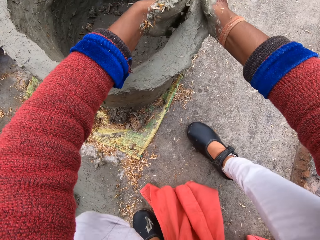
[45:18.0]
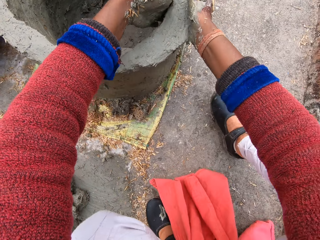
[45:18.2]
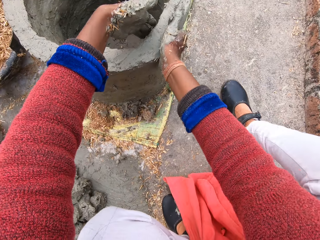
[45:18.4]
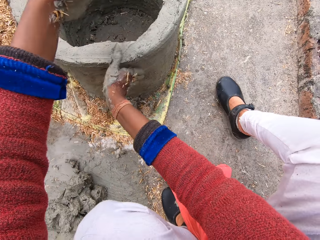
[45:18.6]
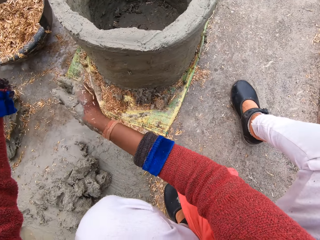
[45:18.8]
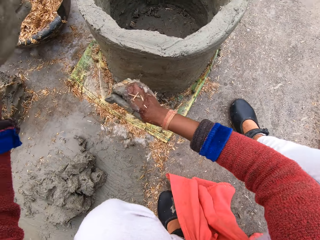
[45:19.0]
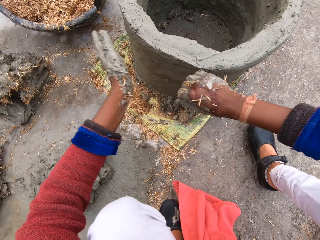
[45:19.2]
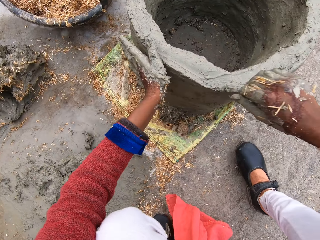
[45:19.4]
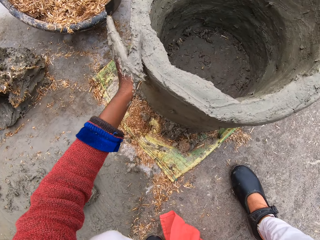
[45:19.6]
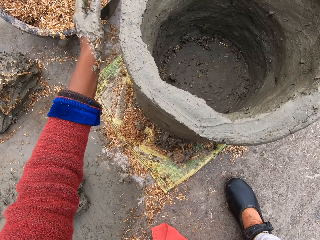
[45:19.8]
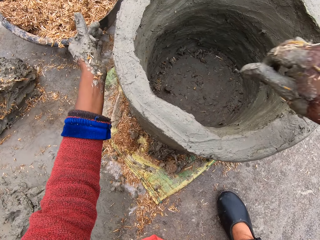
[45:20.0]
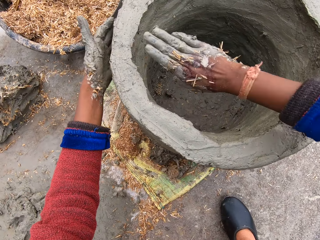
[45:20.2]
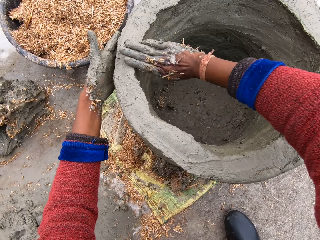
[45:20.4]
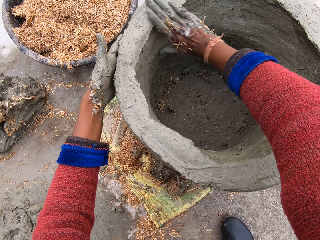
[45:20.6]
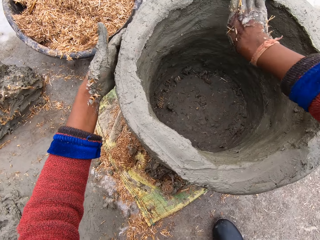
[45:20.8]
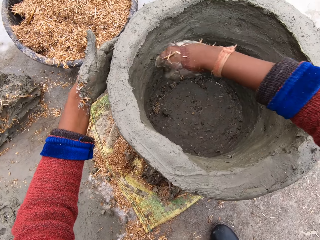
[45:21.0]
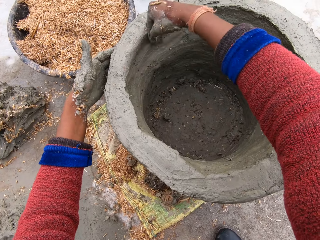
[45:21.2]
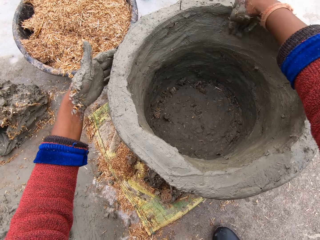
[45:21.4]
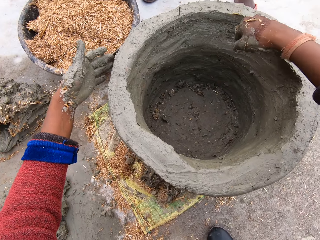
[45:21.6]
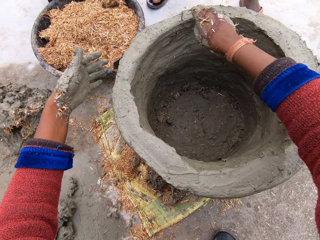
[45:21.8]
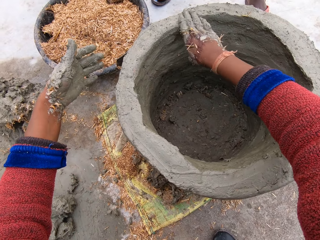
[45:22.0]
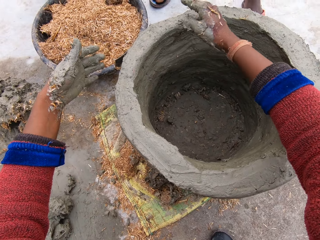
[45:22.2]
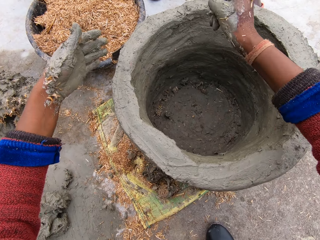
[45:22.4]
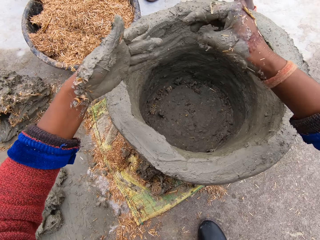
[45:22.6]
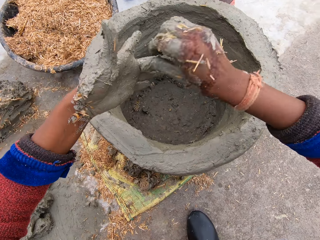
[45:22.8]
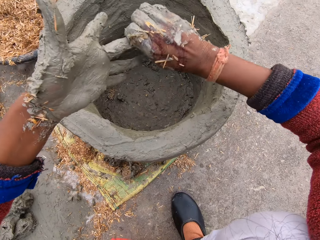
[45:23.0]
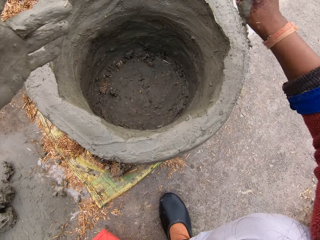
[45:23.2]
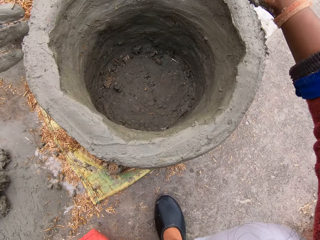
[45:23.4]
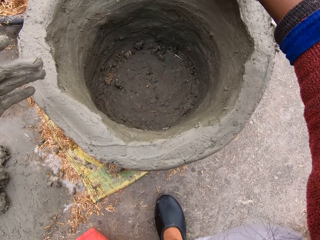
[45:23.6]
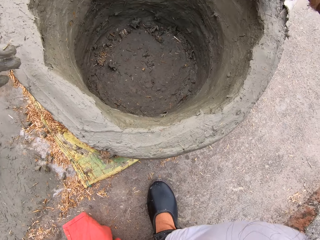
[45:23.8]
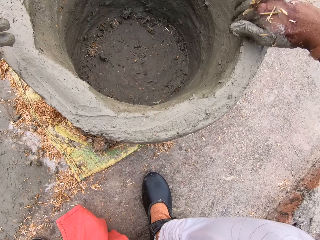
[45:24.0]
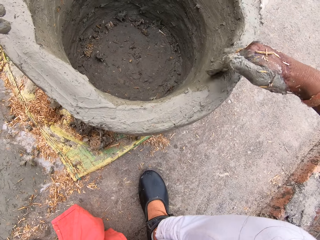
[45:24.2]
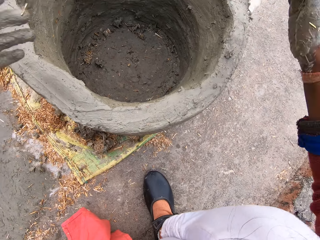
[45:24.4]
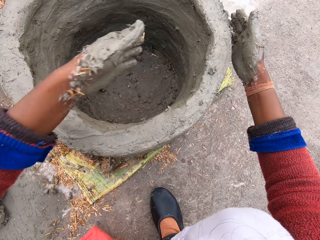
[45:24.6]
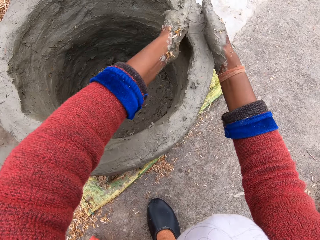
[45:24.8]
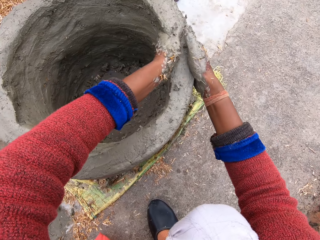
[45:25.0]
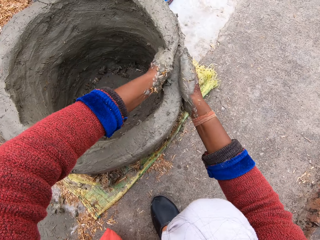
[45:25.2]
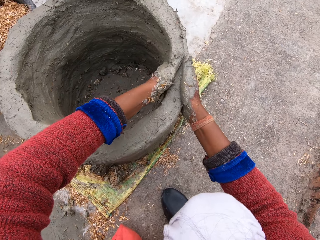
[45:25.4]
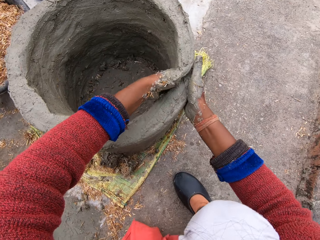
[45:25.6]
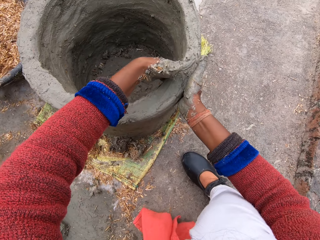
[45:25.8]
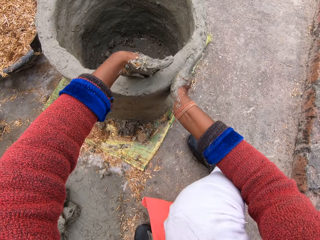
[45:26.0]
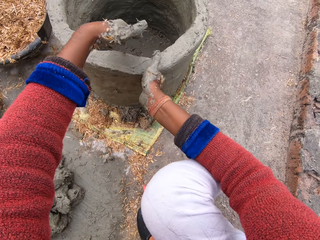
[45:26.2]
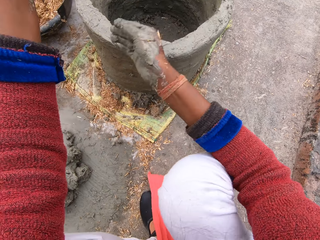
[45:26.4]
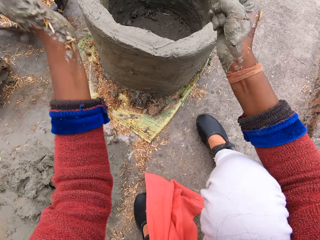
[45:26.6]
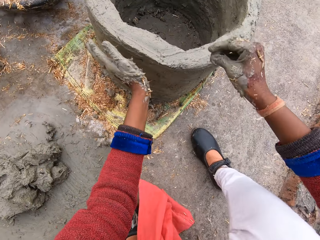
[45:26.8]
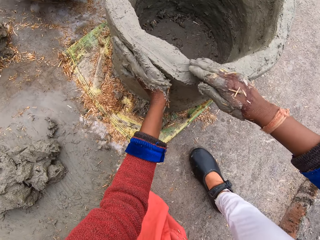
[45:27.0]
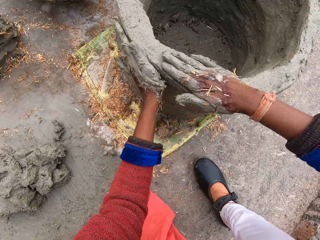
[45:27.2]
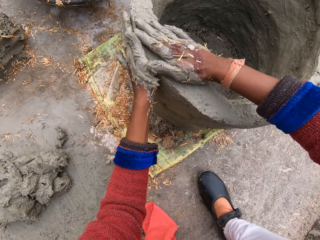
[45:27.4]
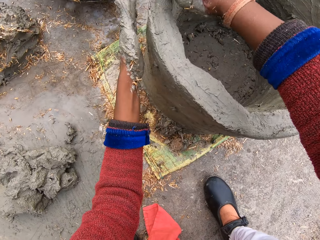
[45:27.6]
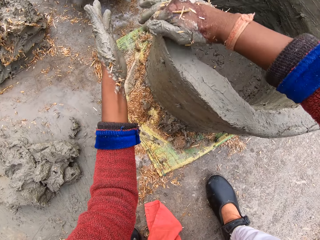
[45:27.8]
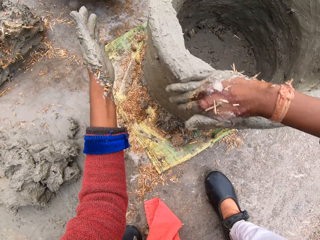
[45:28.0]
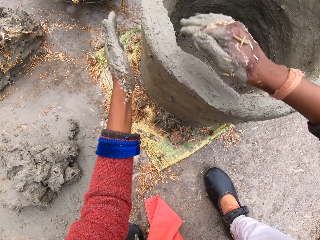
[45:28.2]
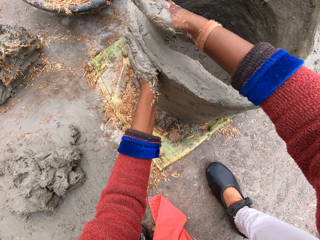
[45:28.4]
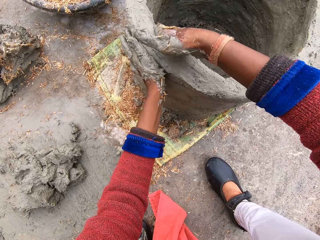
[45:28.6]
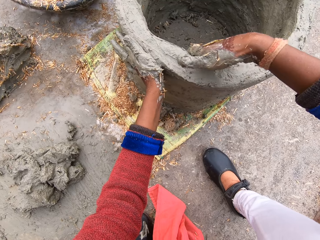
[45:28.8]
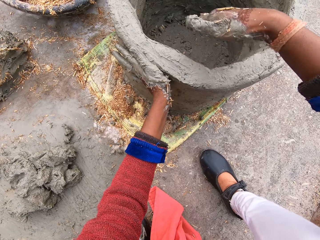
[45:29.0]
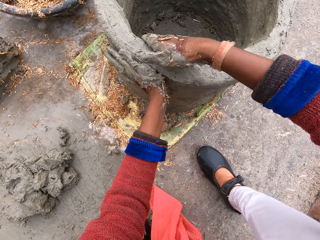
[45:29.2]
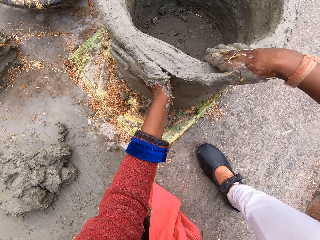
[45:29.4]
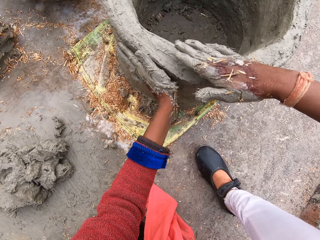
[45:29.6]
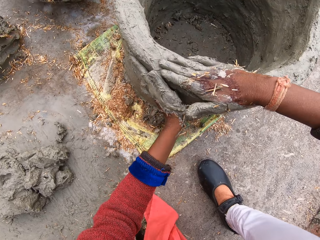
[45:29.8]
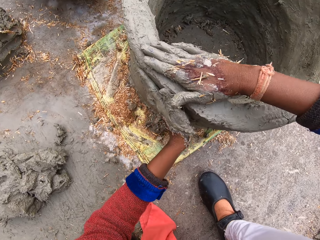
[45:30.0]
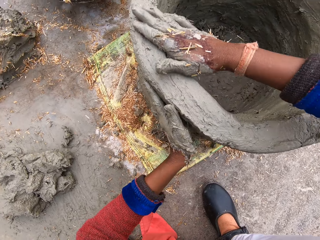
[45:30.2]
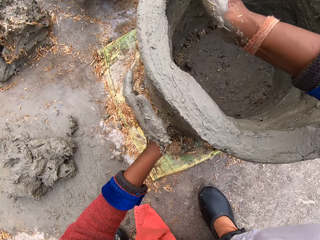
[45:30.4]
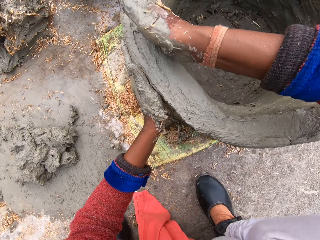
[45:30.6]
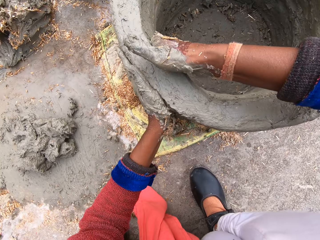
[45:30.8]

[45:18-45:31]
The camera wearer removes the hand from the pot. She molds the pot and moves the right leg. She removes the hands from the pot. She molds the pot and moves the right leg. She removes the left hand from the pot. She removes the hand from the pot. She scrapes the clay from her left hand with her right hand. She smoothens the plant pot with her hands. She moves the right hand. She molds the pot. She moves the hand towards the pot. She molds the pot. She removes the hands from the pot. She moves the hands towards the pot. She moves a leg. She molds the pot. She removes the hand from the pot. She puts the hand on the pot.

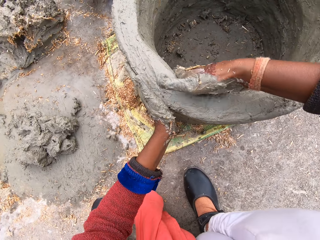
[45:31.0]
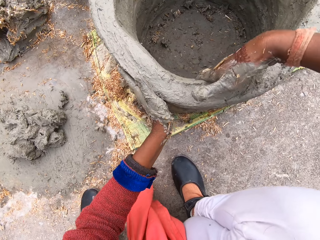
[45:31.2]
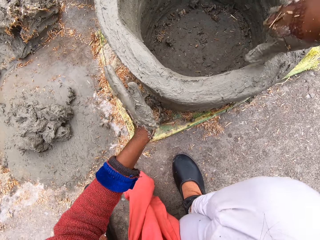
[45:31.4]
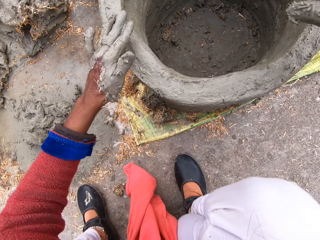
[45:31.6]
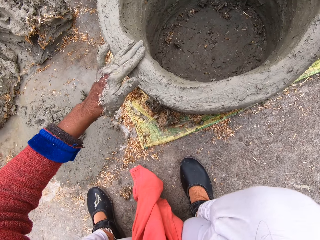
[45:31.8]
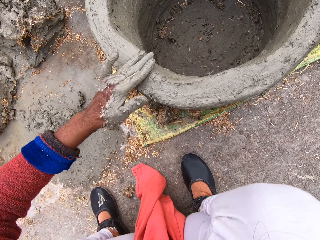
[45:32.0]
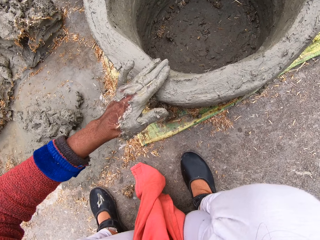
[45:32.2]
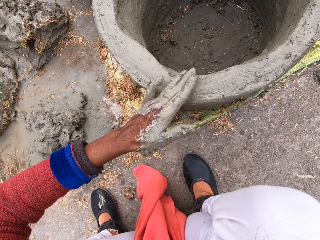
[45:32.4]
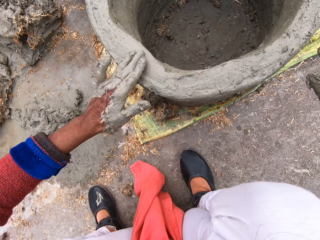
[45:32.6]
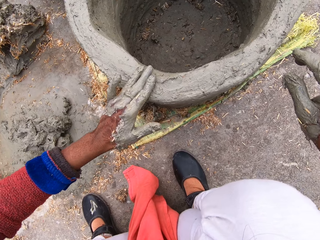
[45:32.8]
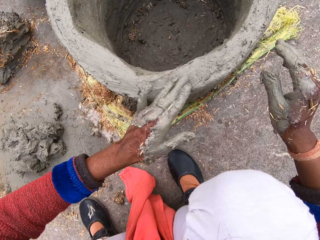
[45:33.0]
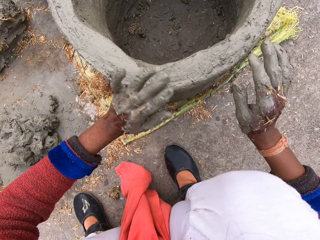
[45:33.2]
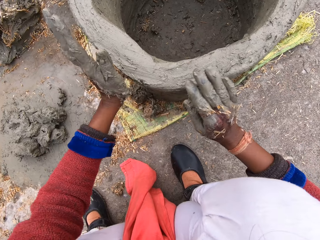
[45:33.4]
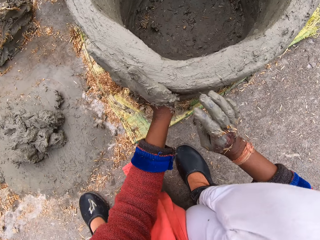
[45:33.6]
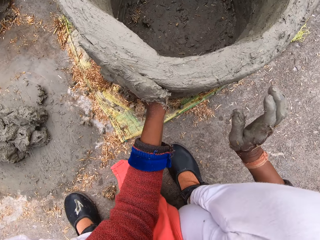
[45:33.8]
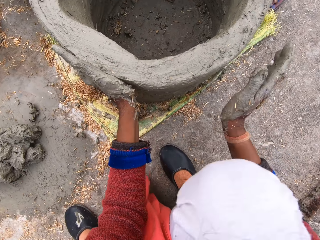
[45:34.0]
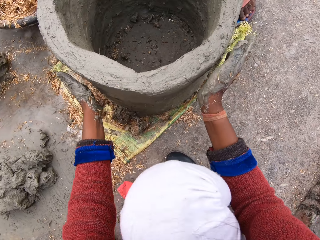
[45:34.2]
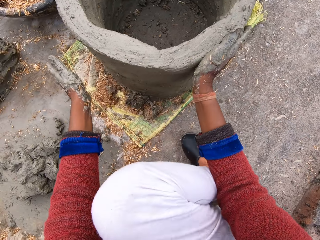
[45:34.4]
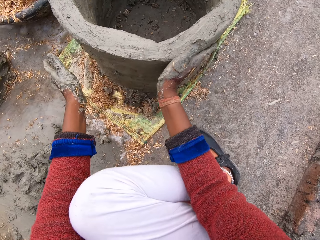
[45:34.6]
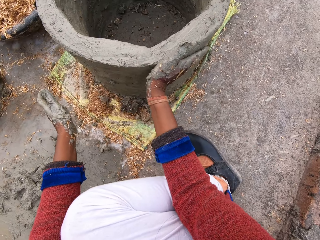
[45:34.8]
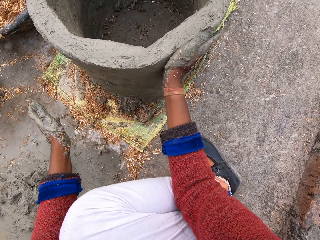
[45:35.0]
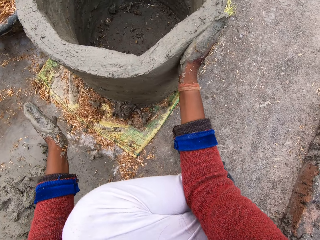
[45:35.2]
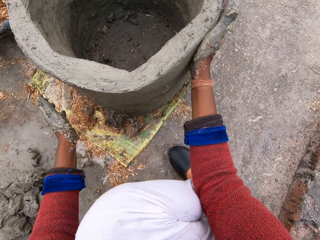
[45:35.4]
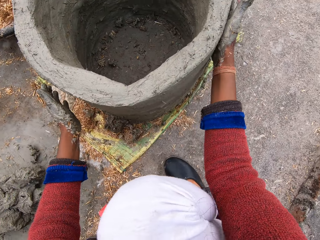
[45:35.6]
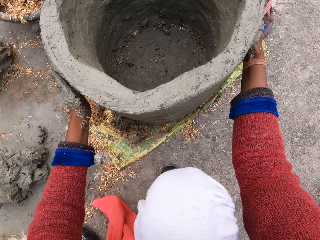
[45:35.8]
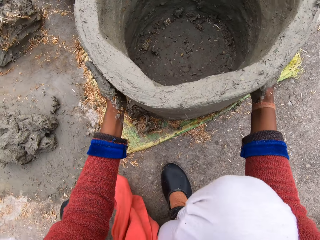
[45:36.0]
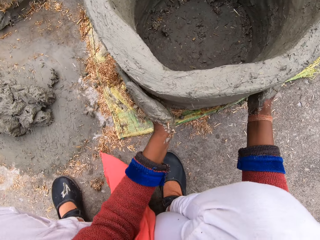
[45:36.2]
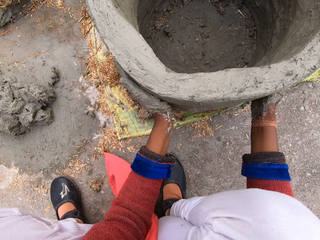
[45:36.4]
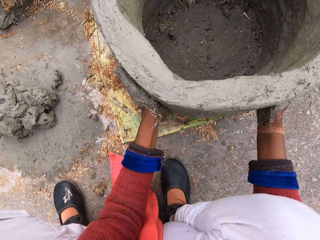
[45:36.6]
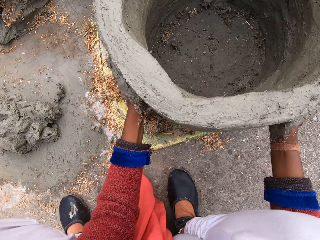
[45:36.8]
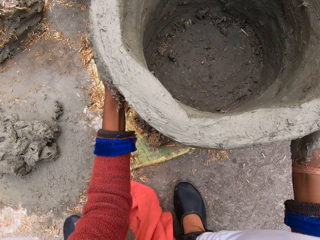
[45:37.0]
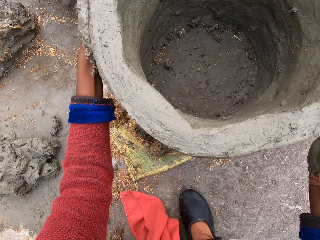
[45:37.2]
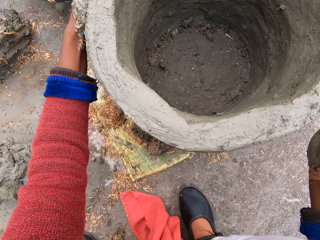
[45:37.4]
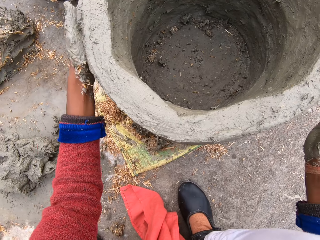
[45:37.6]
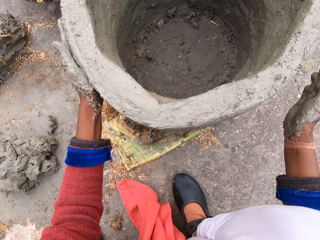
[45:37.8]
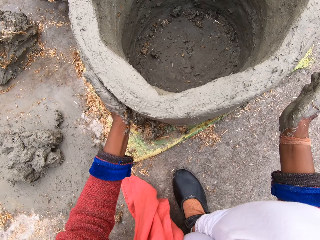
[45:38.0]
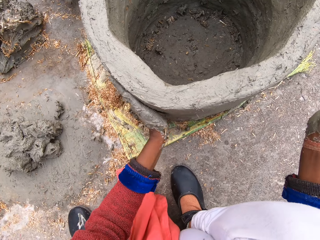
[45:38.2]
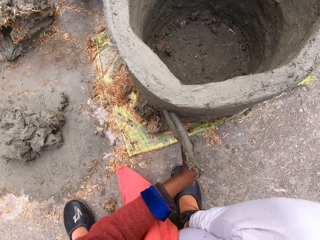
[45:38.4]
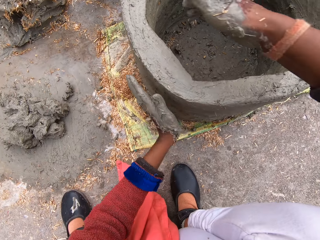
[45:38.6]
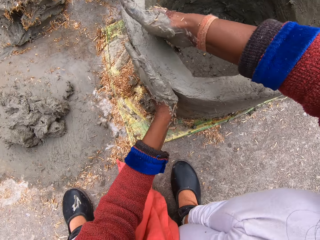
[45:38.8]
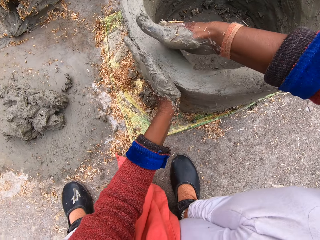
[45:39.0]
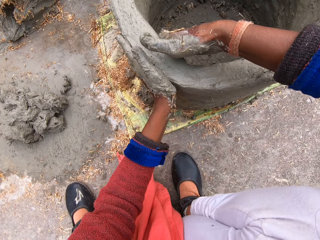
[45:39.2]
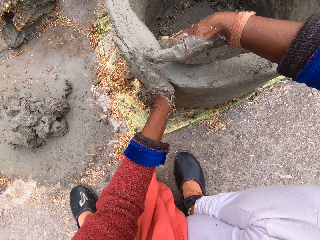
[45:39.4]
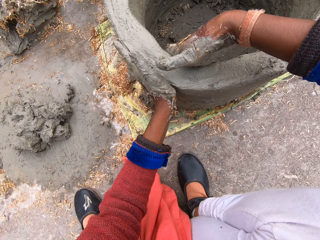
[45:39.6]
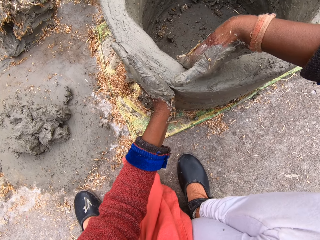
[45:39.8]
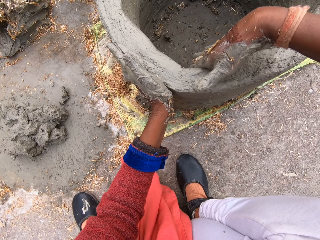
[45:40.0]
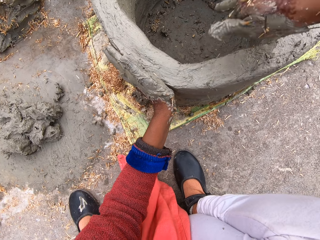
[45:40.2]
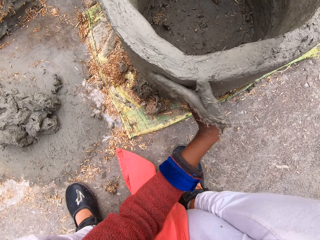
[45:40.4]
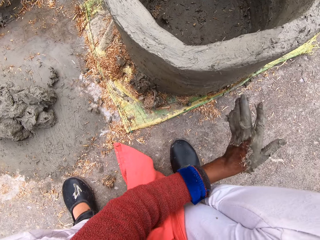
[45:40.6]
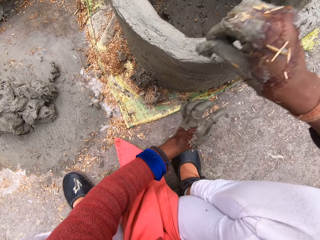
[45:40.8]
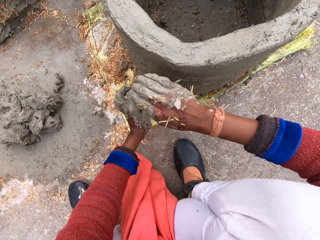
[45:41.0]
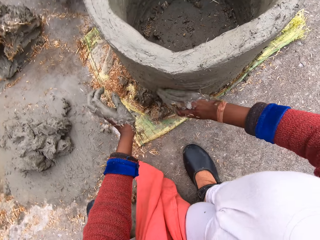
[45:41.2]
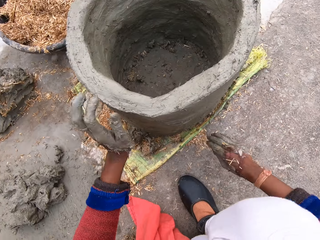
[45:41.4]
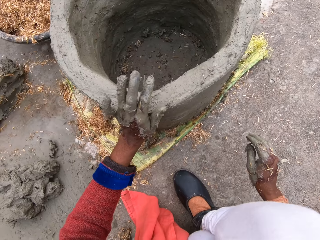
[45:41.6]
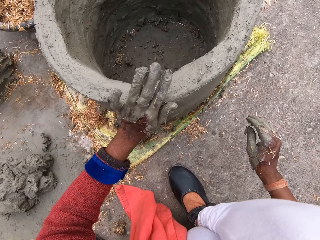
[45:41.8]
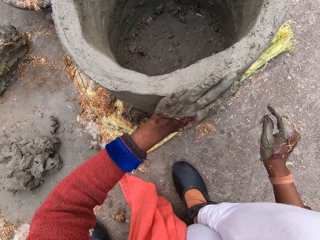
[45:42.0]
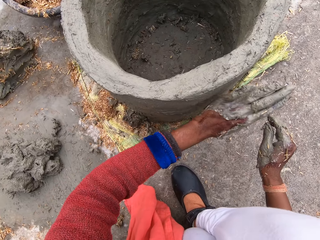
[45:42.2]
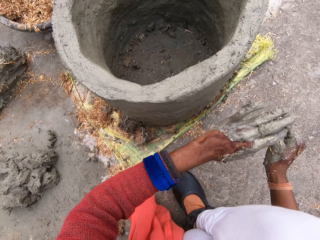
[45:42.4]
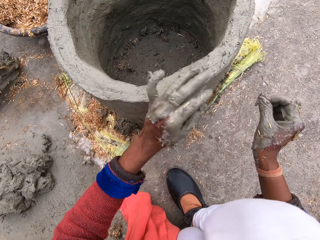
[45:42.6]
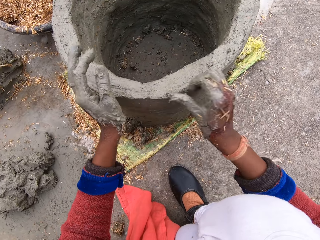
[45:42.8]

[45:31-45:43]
The camera wearer removes the right hand from the pot. They put the right hand on the pot. They mold the pot. They remove the hand from the pot. They remove the left hand from the pot. They hold the pot. They mold the pot. They mold the pot with the left hand. They remove the hand from the pot. They move the hand towards the pot. They mold the pot. They remove the hand from the pot. They remove the hand from the pot again. They move the hands towards the pot. They touch the pot. They move the hand towards the pot. They mold the pot. They remove the hand from the pot.
